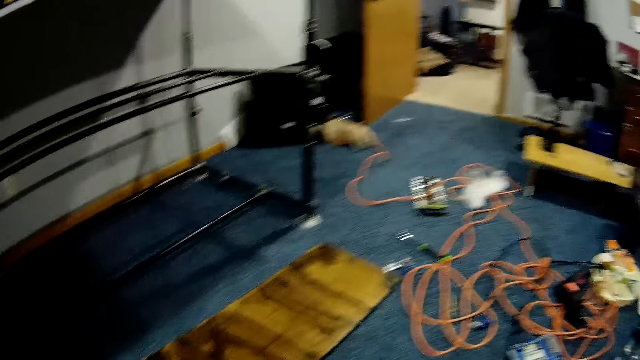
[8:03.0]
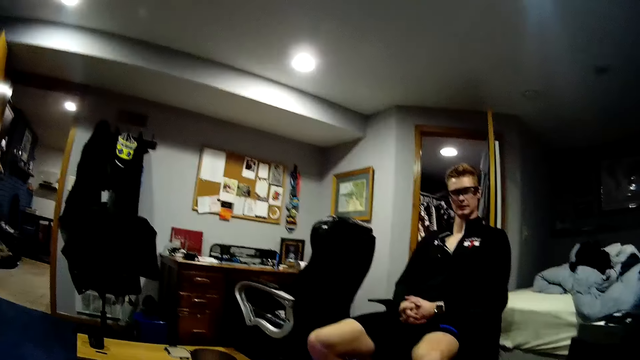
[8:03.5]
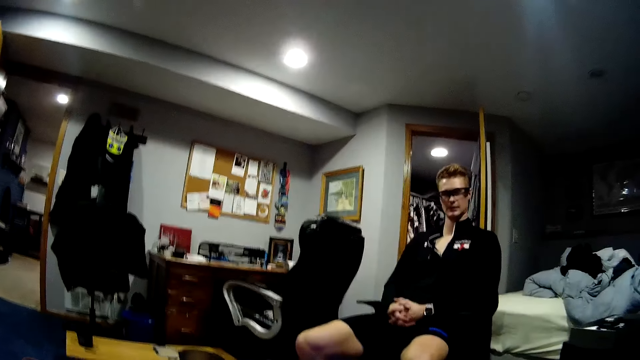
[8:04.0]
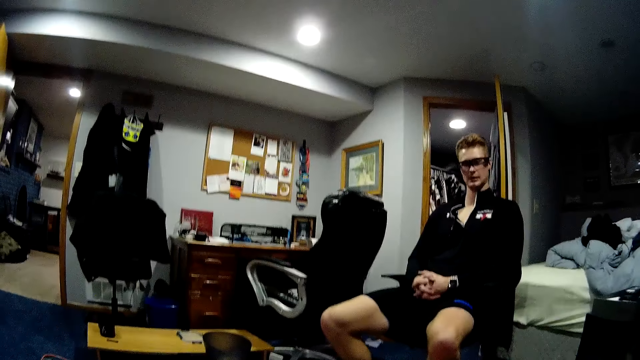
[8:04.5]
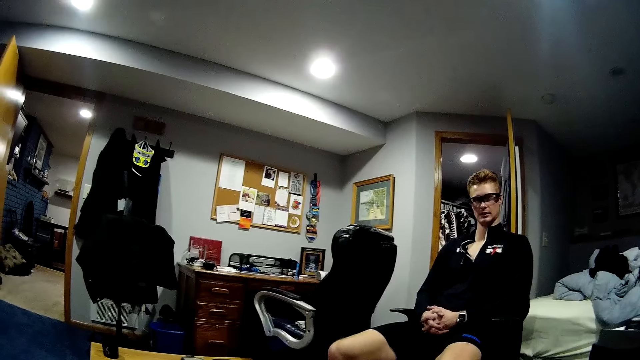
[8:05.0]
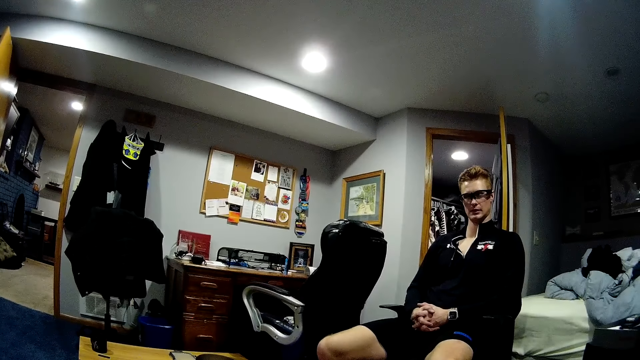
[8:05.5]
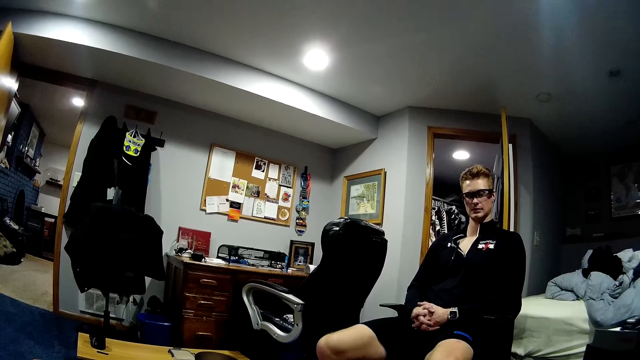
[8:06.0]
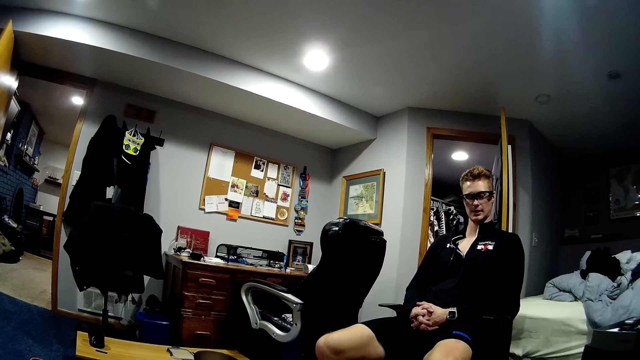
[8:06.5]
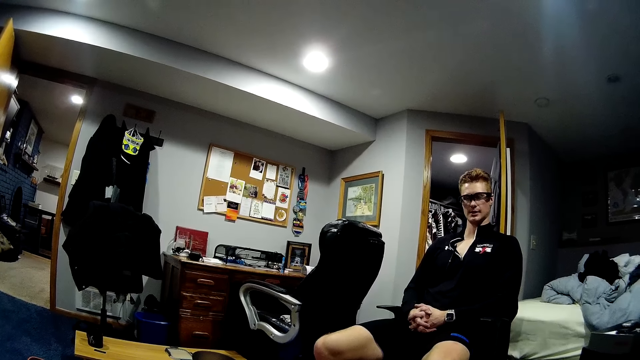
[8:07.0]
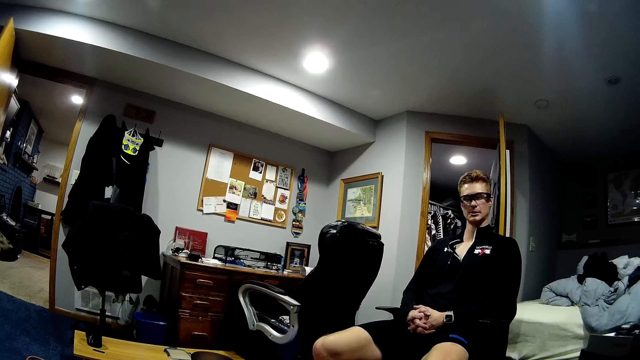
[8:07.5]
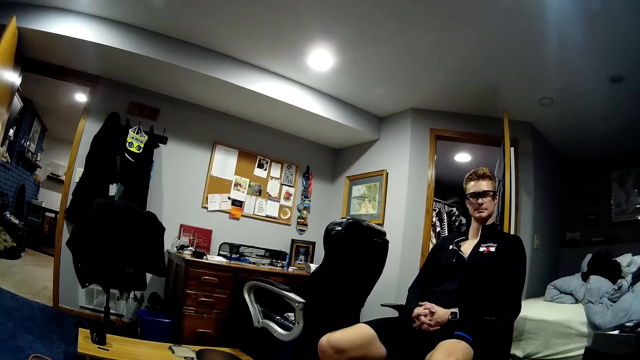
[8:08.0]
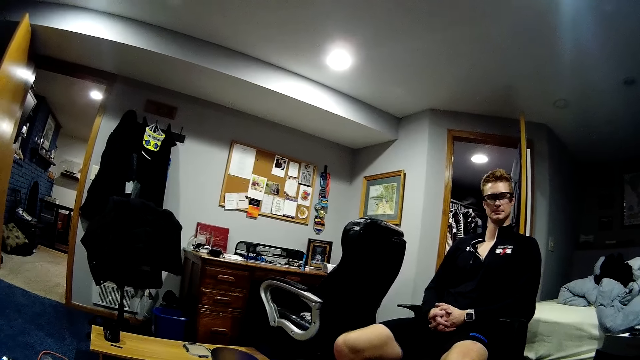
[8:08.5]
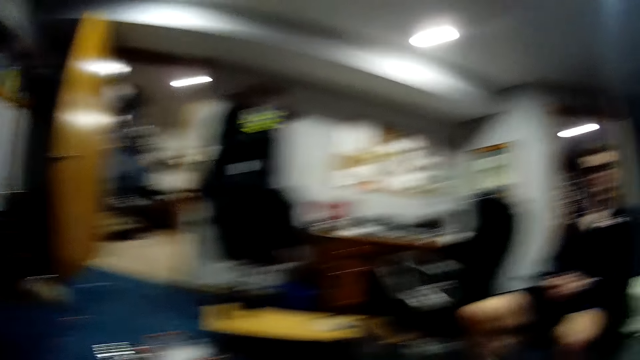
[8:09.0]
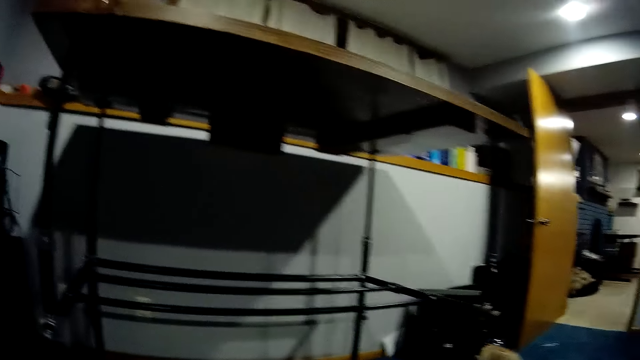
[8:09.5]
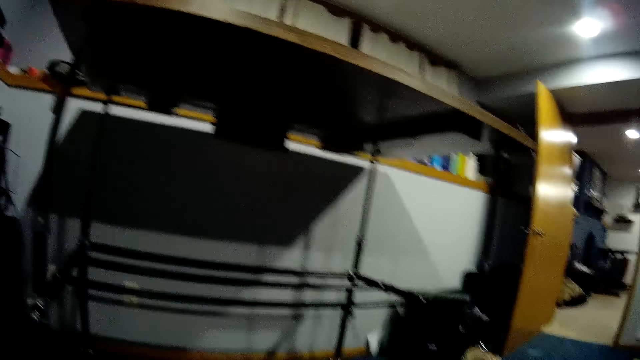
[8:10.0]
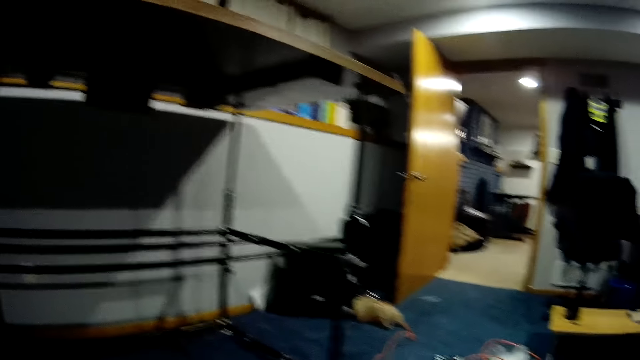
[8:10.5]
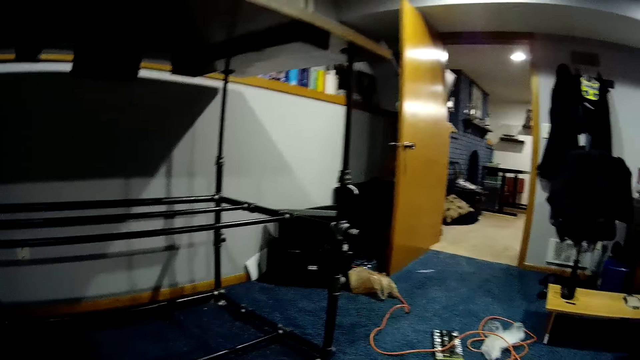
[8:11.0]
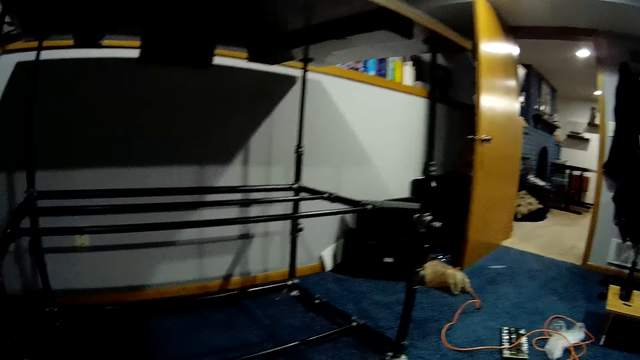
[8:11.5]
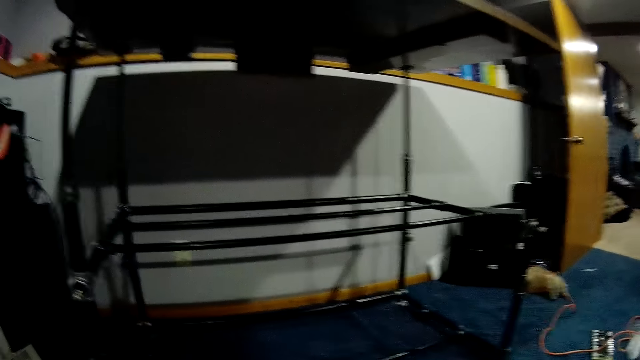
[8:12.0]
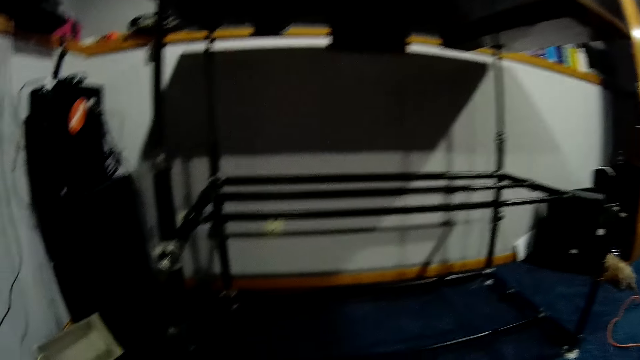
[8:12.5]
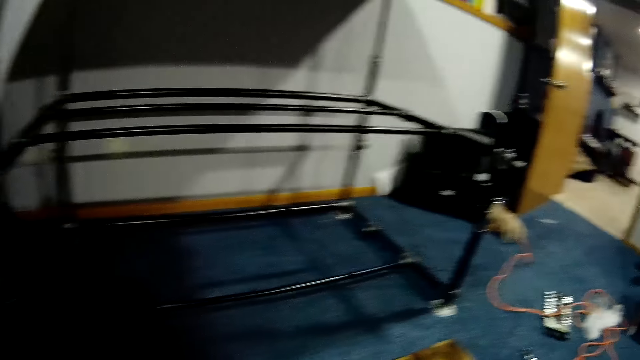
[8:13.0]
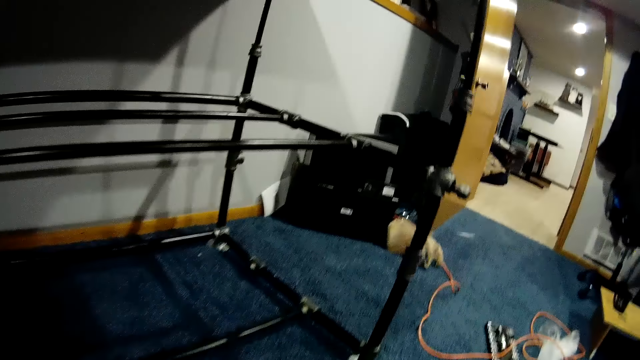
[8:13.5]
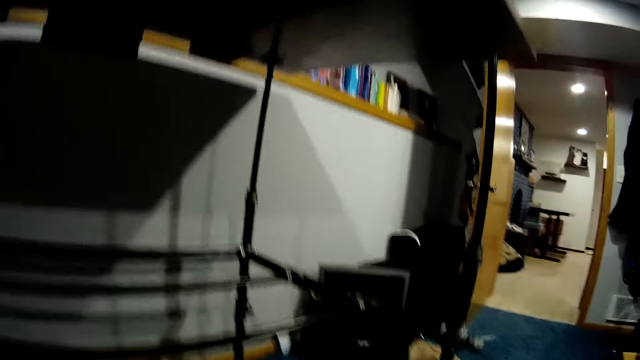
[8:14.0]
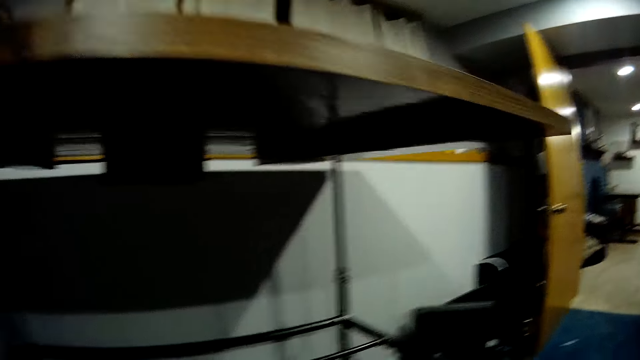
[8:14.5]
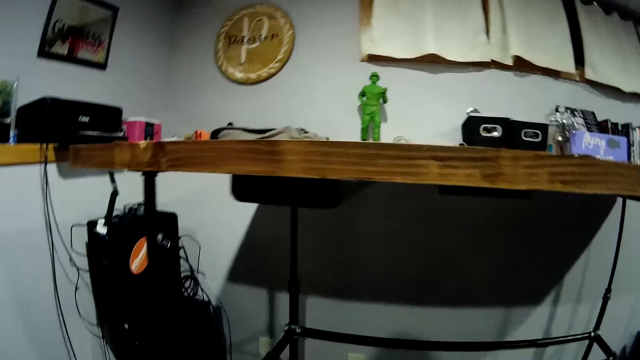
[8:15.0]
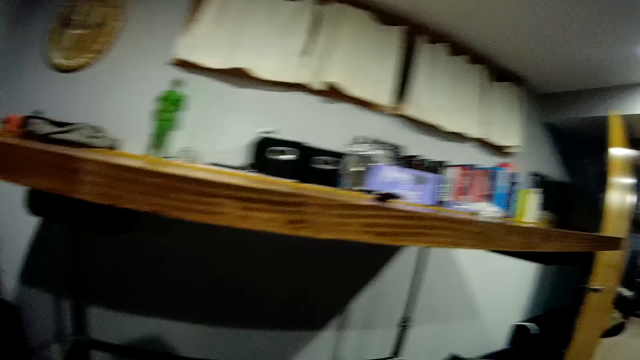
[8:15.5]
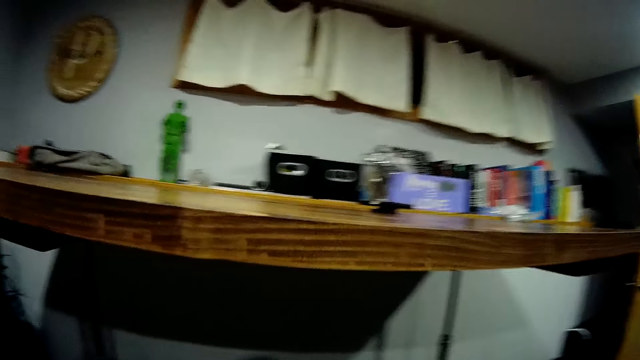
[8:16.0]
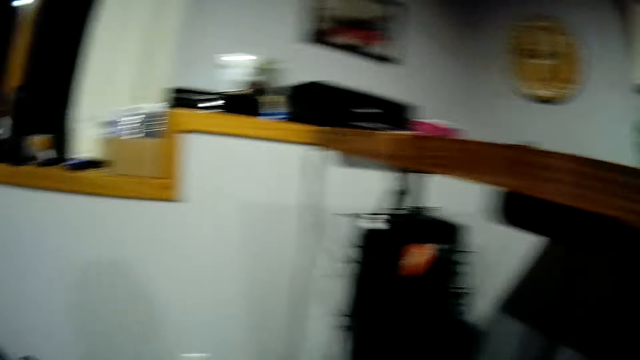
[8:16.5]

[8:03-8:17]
A man sits in the room. The camera wearer looks around the room. They walk in the room.

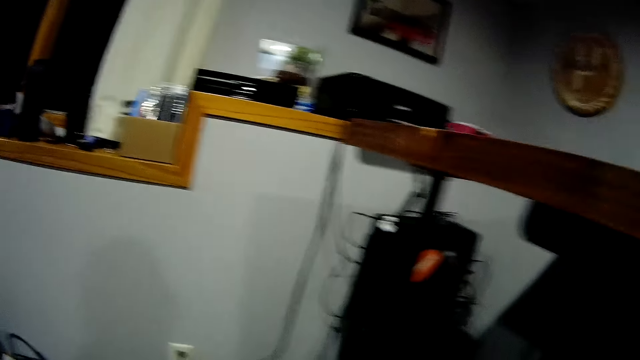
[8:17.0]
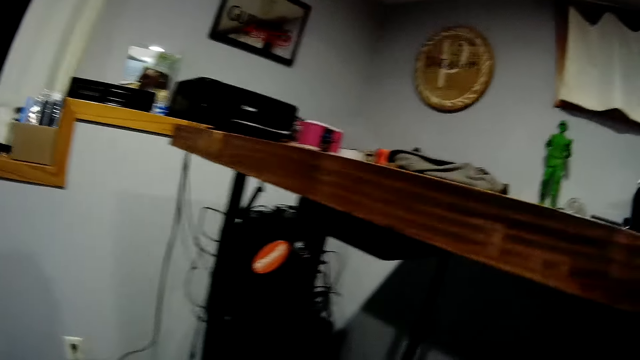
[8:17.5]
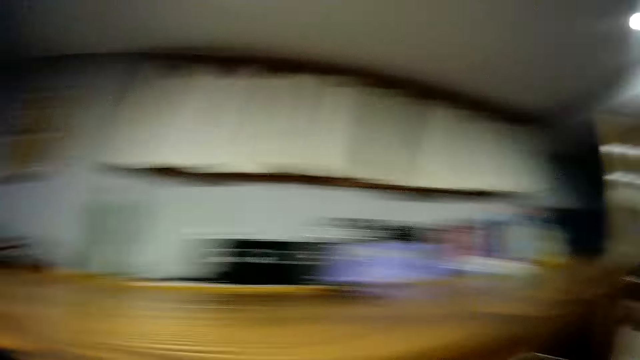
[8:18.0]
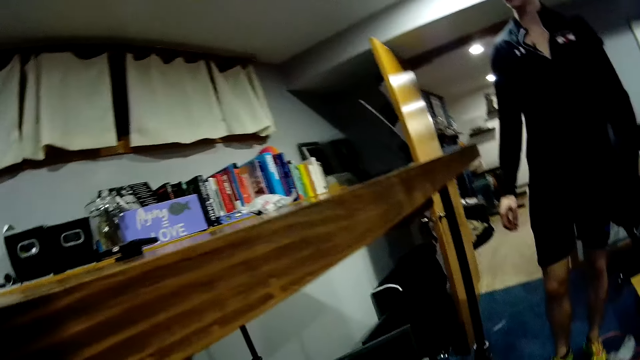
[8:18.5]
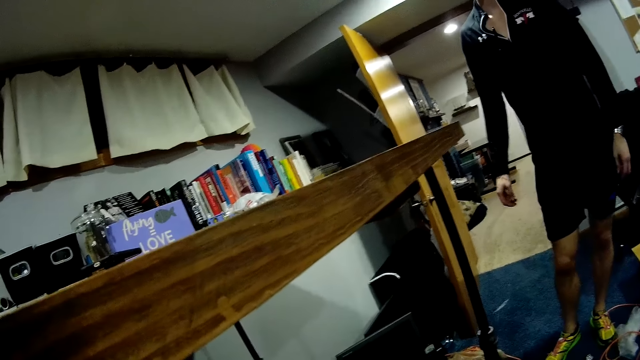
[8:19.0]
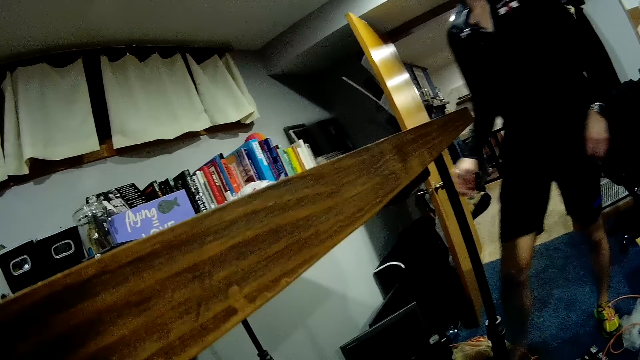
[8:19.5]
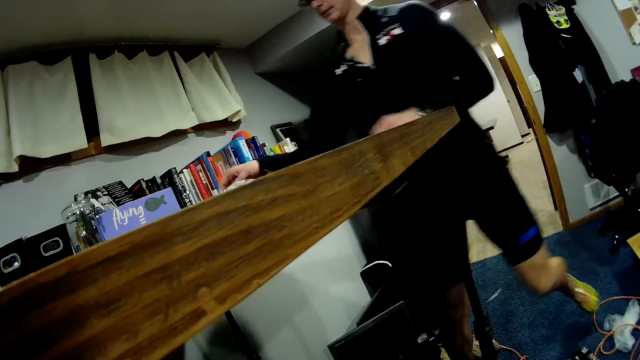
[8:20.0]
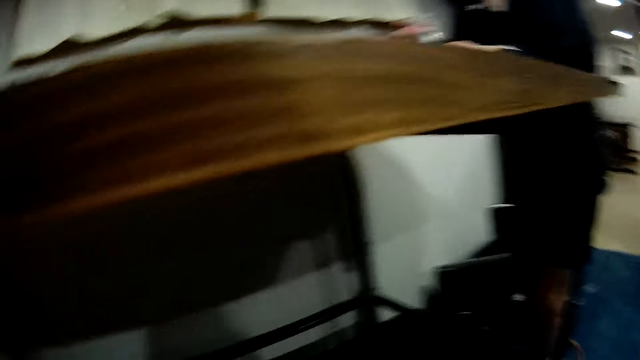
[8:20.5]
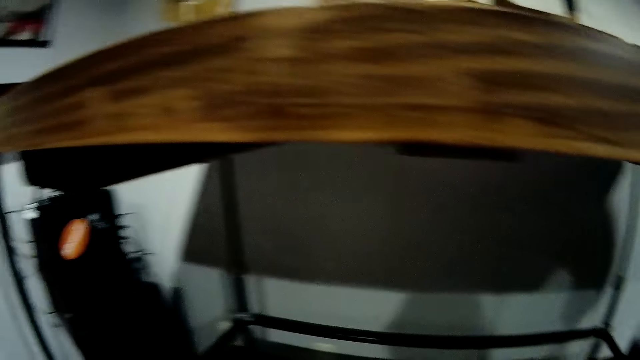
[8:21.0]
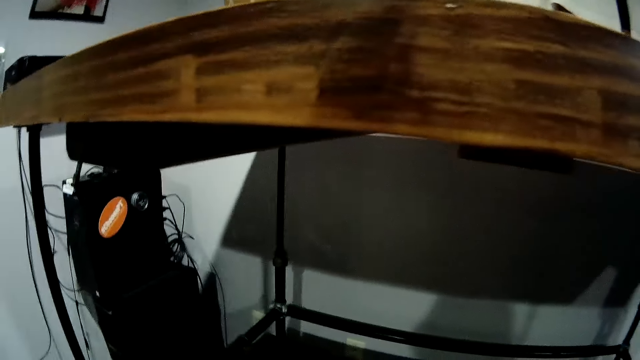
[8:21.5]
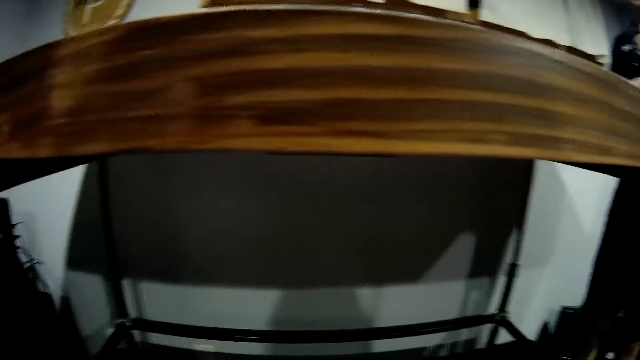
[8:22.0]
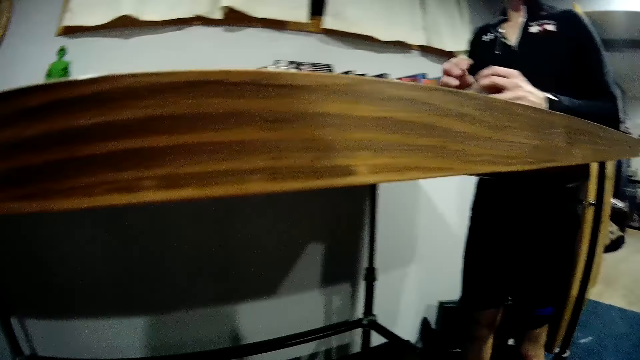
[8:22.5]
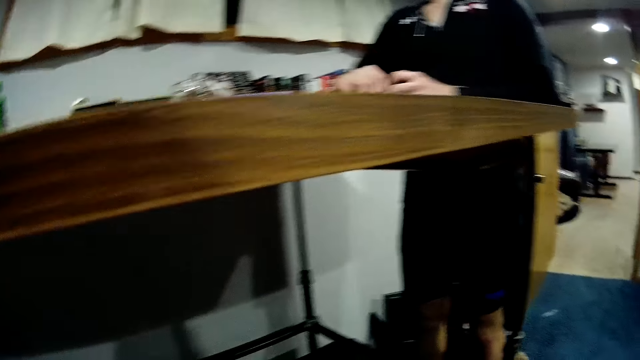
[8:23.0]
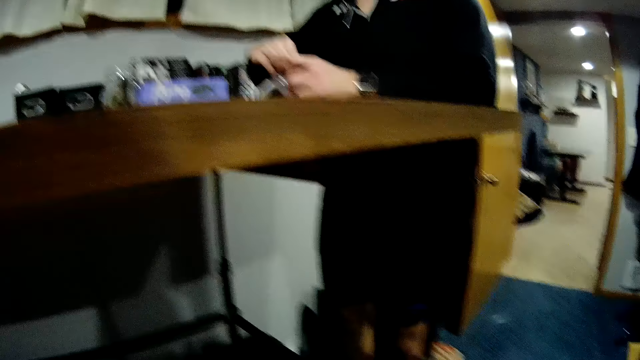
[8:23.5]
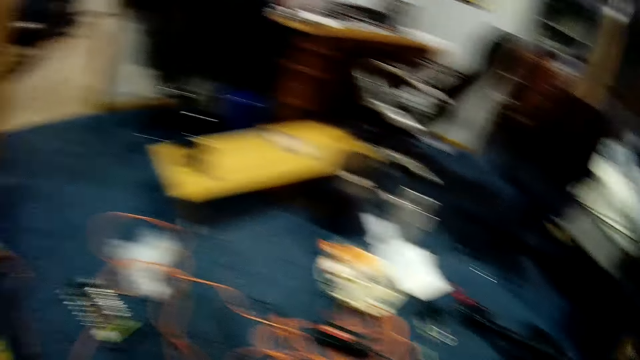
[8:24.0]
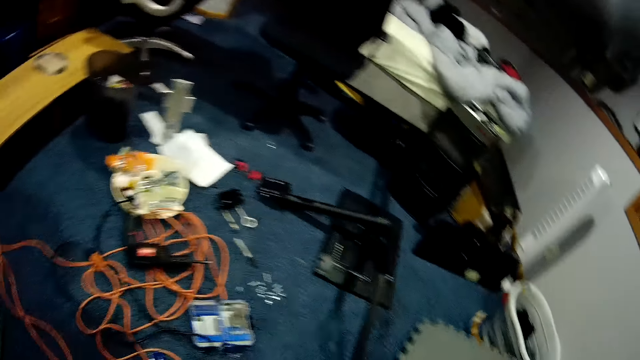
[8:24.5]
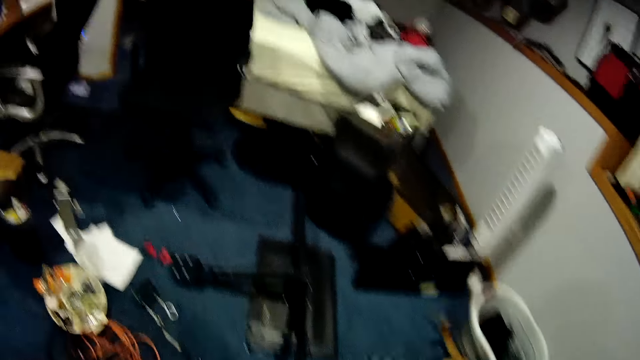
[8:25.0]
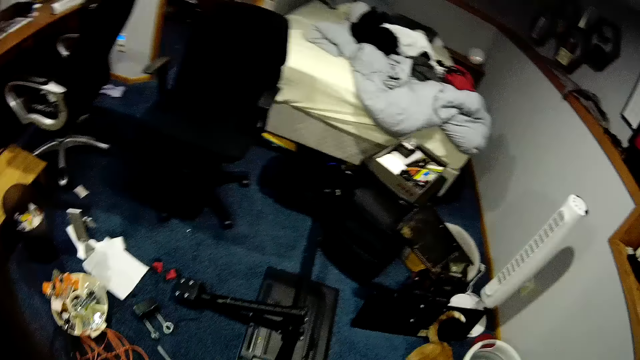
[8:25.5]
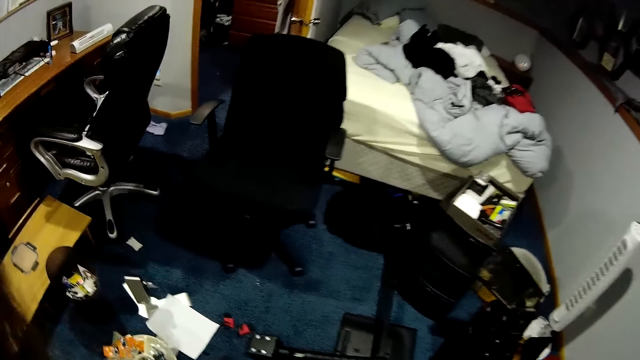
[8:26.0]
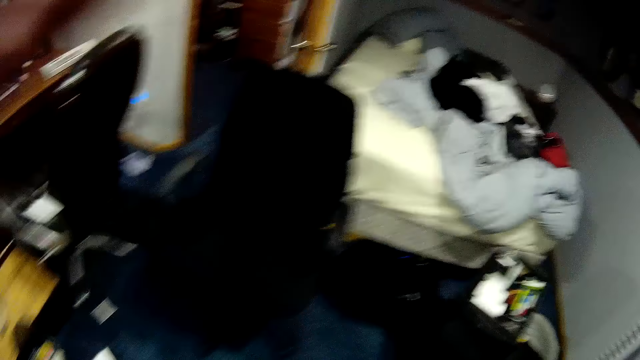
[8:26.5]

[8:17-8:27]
A man stands in the room. The man picks the polythene bag from the table. The camera wearer looks around the room. They interact with the man. They touch their face.
